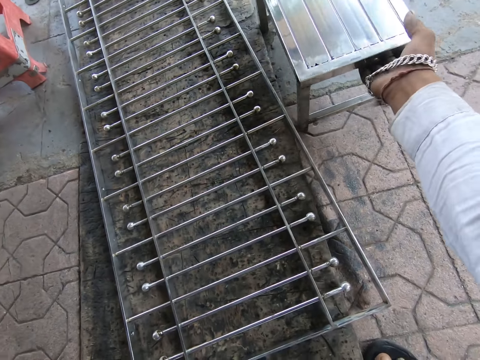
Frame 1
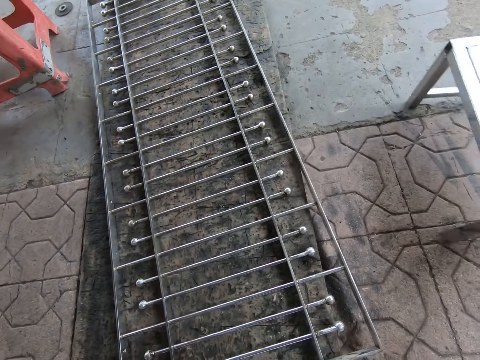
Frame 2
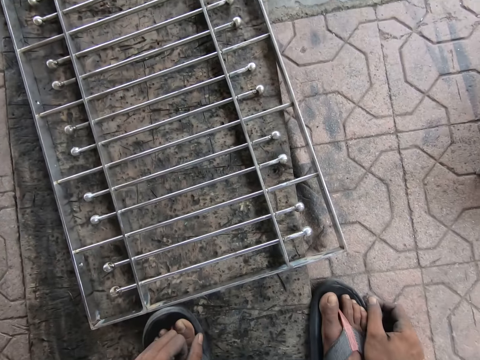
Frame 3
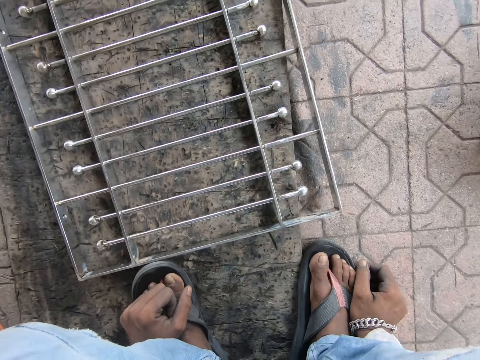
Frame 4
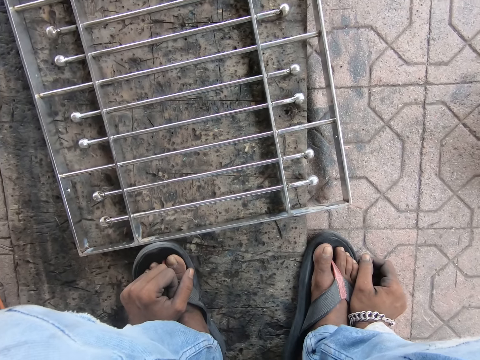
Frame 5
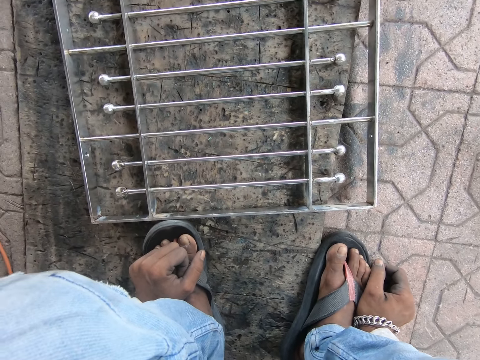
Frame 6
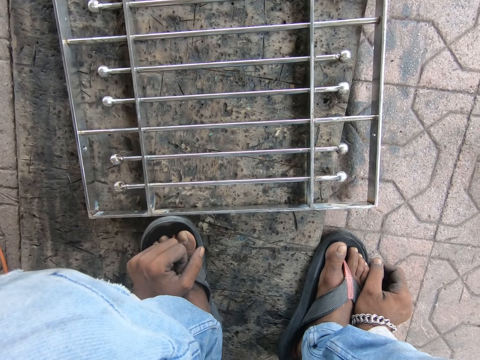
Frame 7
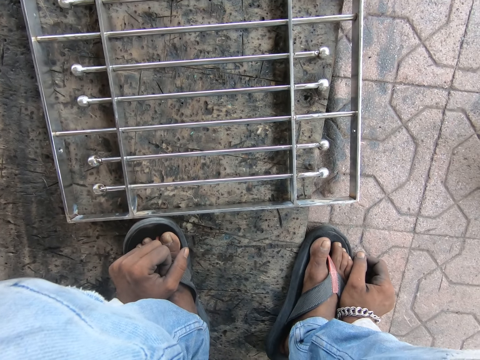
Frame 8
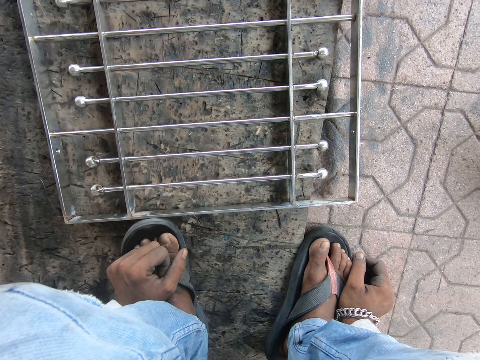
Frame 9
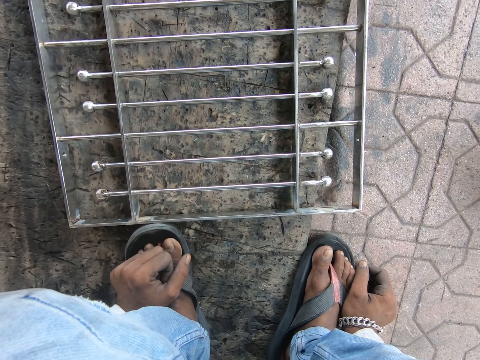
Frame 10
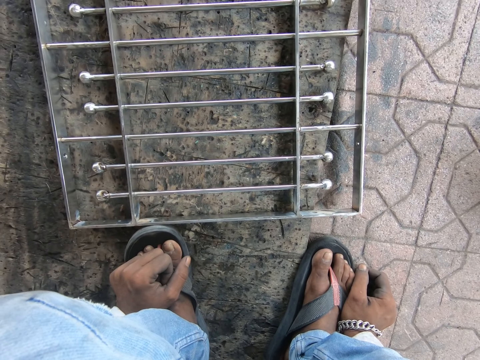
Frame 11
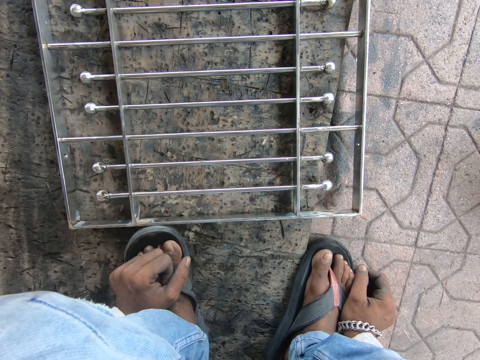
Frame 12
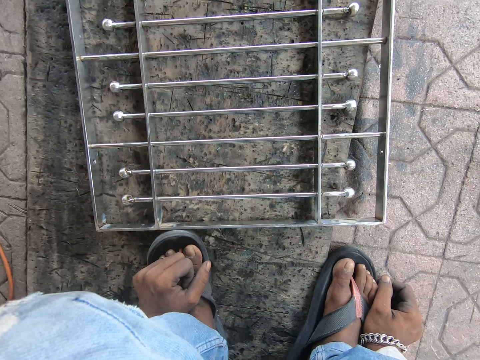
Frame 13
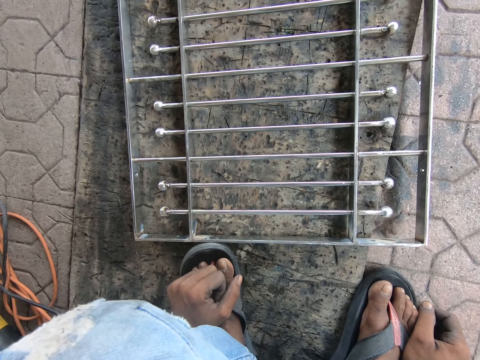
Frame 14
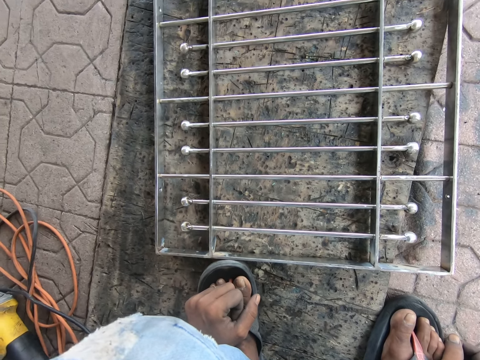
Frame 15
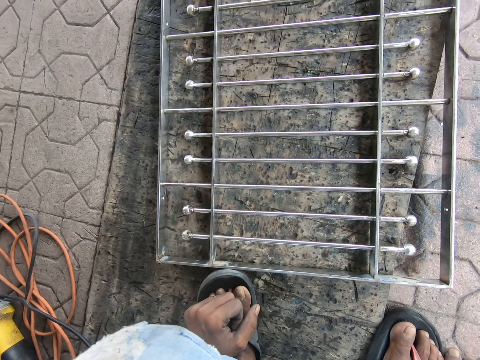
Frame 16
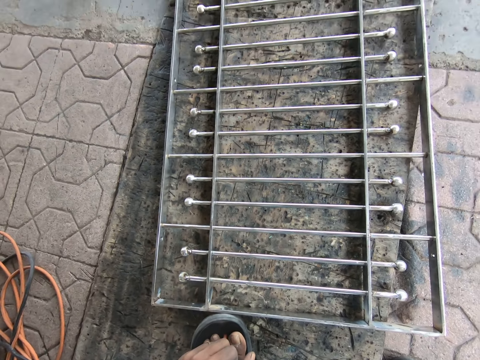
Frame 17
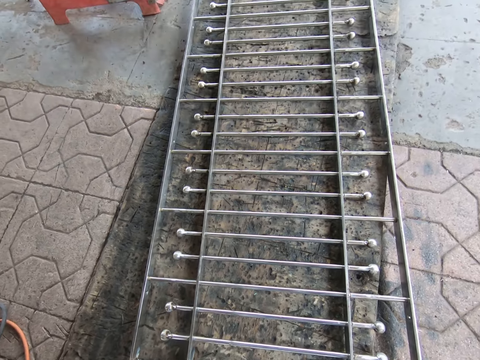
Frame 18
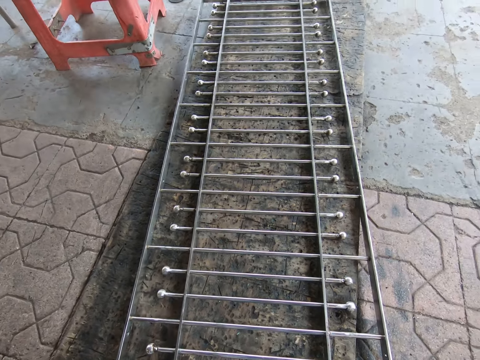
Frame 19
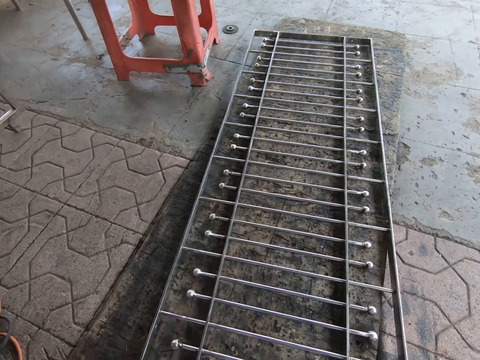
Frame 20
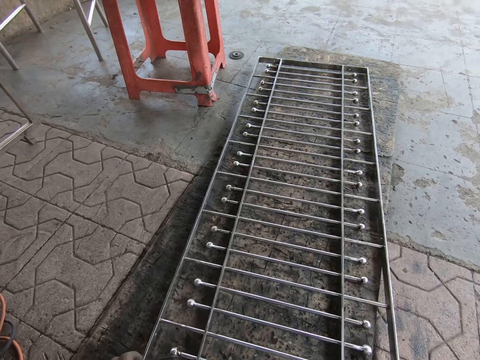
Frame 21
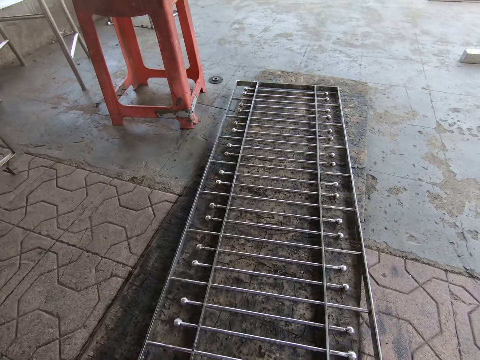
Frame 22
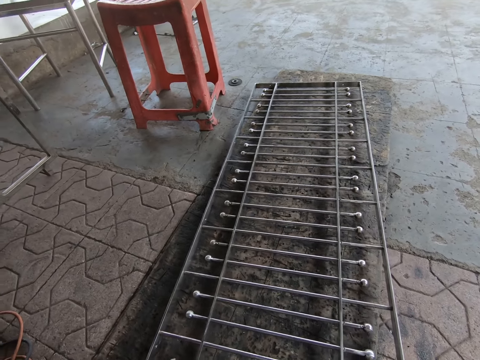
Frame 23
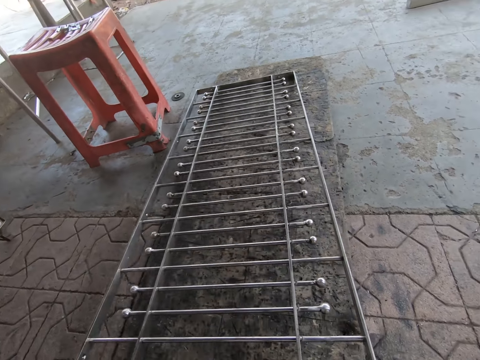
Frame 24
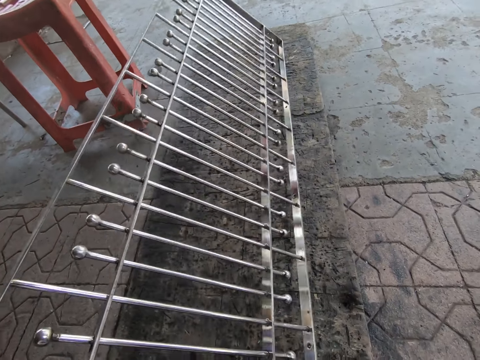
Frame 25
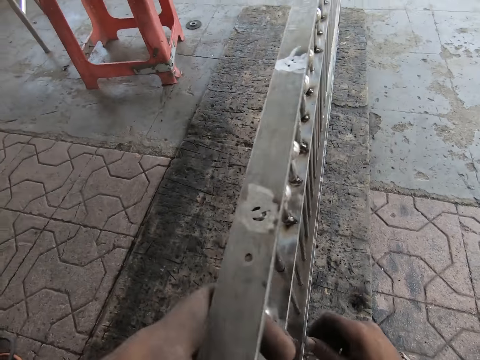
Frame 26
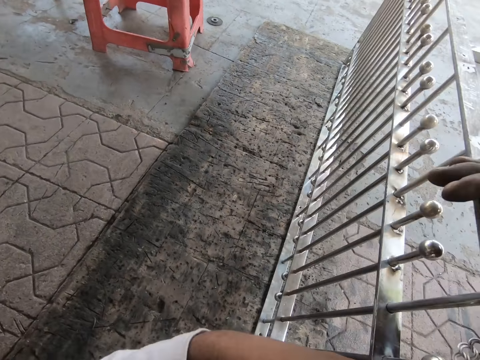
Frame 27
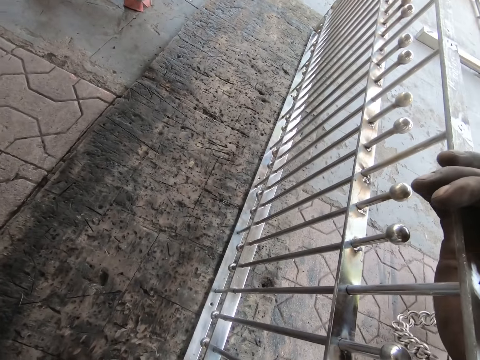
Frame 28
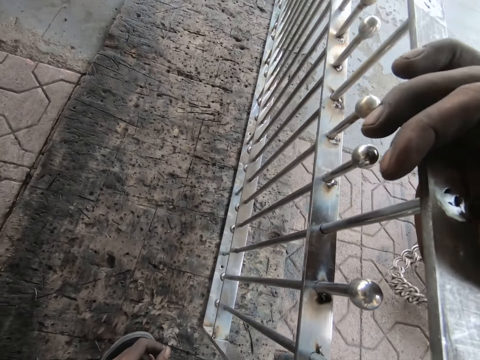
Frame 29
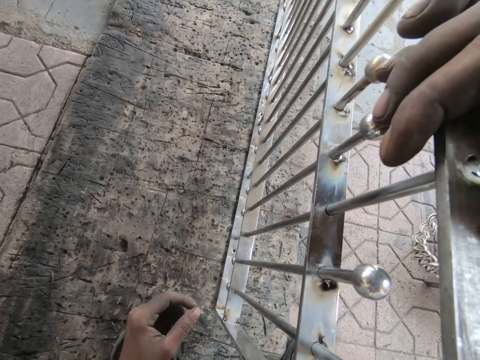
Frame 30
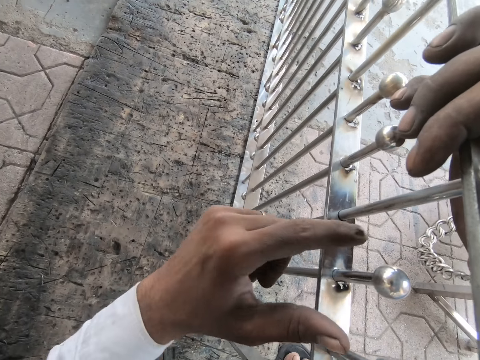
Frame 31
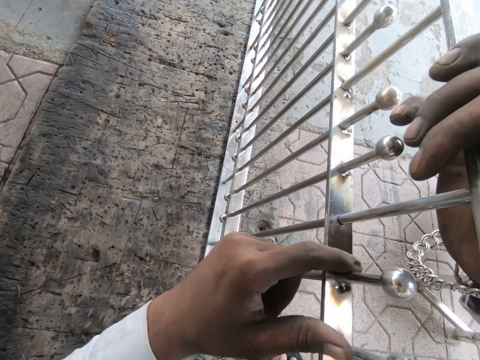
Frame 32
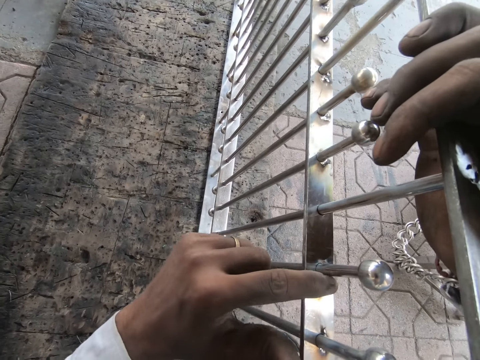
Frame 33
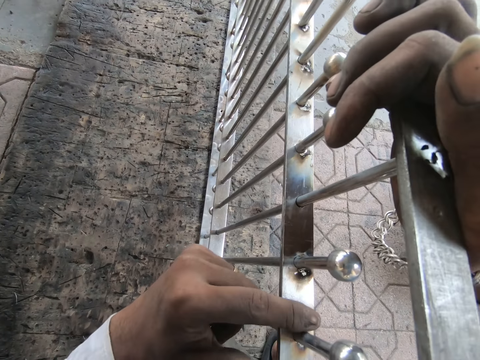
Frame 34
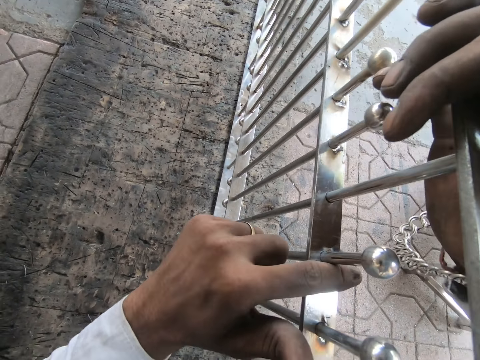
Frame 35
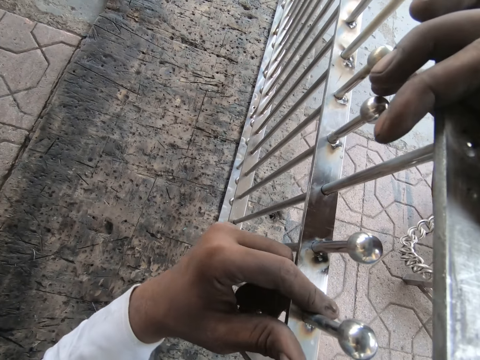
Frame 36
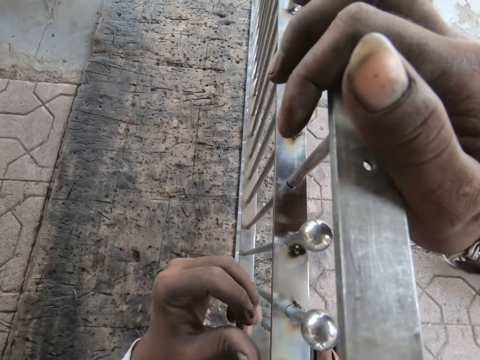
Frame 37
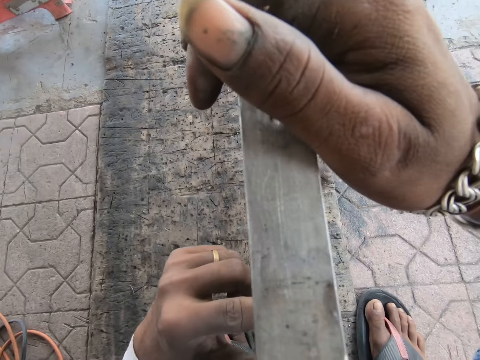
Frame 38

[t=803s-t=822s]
The camera wearer moves from the metal poles. He pulls the stool with his right hand. He carries the railing from the floor with his hands. He examines the railing with his left index finger.

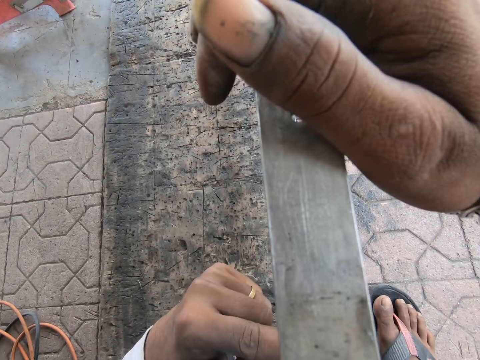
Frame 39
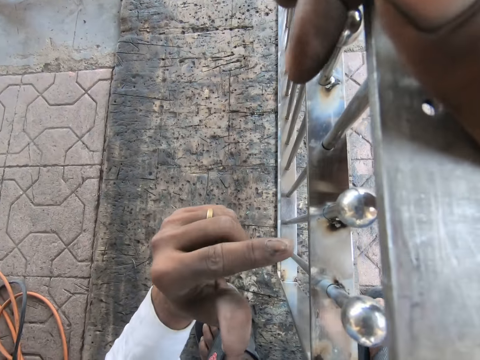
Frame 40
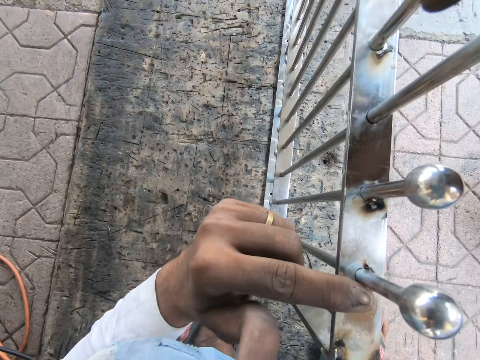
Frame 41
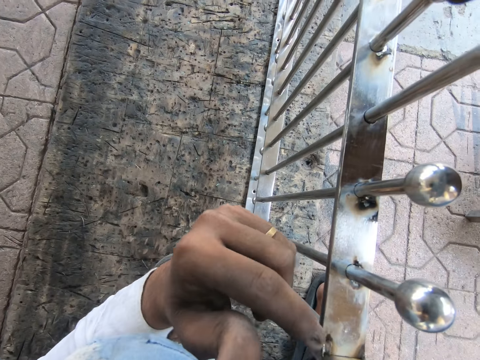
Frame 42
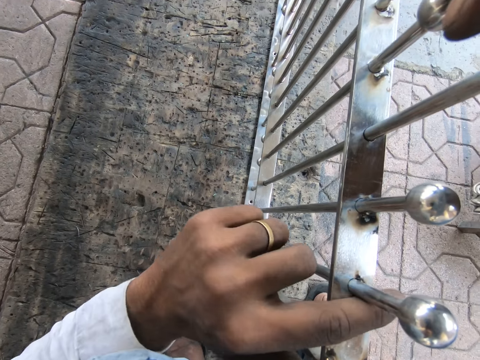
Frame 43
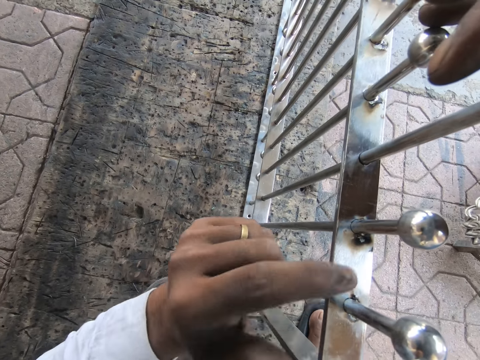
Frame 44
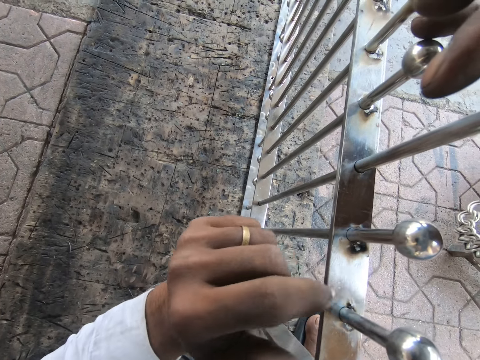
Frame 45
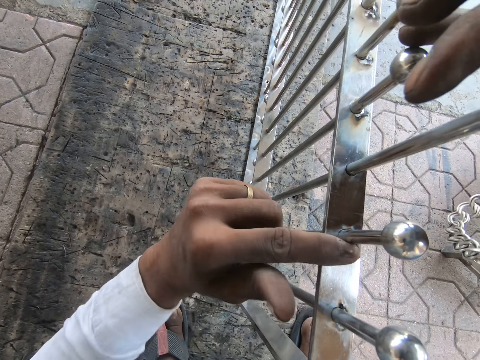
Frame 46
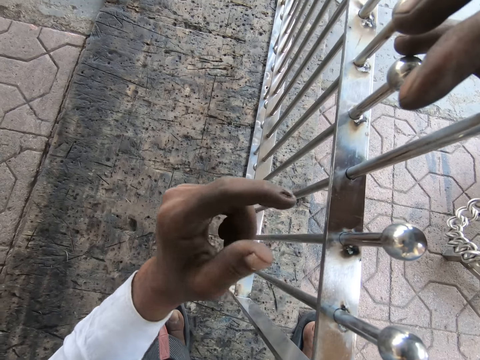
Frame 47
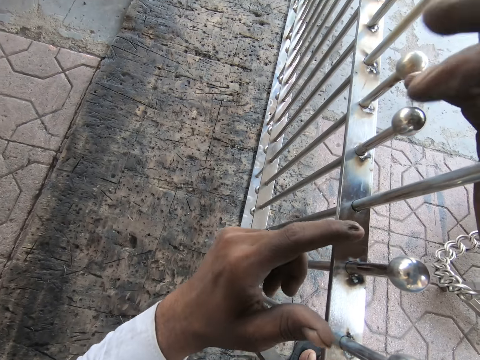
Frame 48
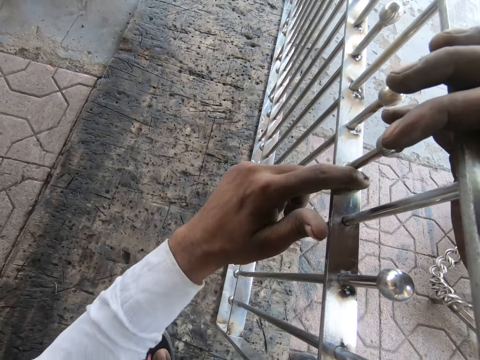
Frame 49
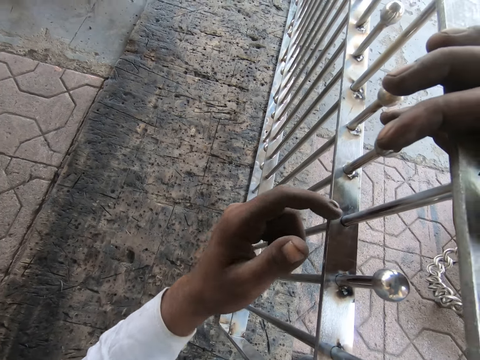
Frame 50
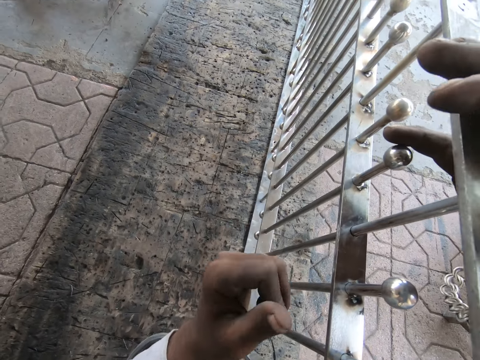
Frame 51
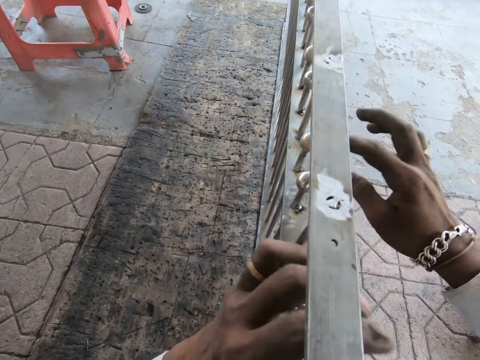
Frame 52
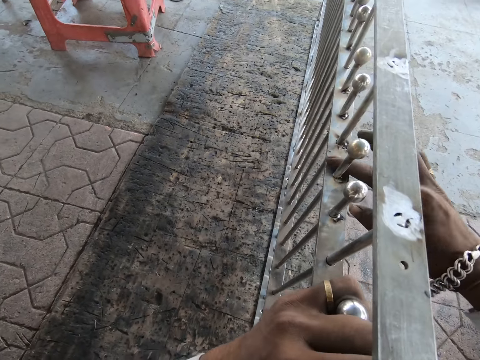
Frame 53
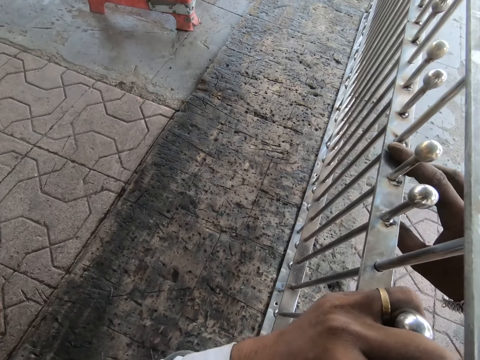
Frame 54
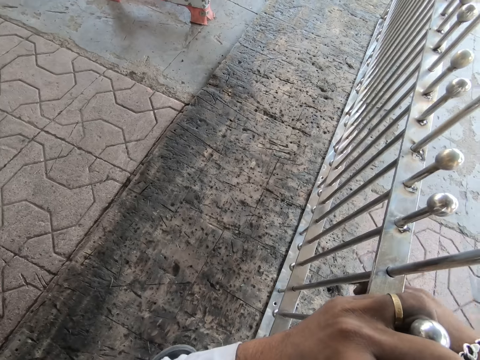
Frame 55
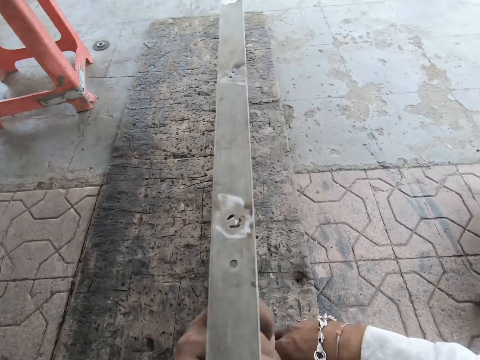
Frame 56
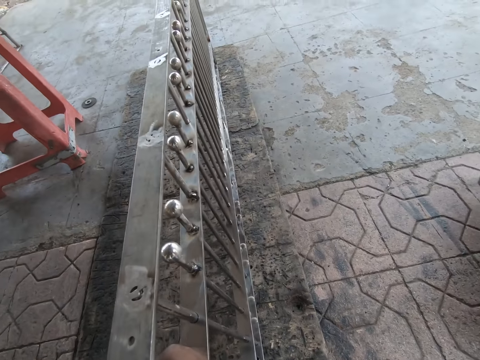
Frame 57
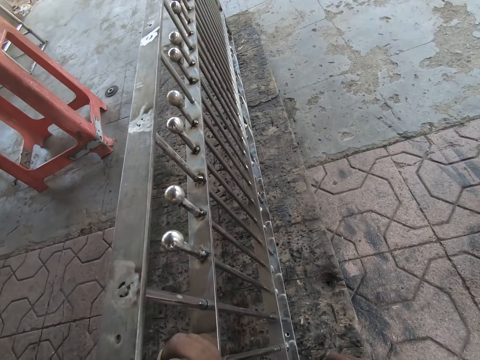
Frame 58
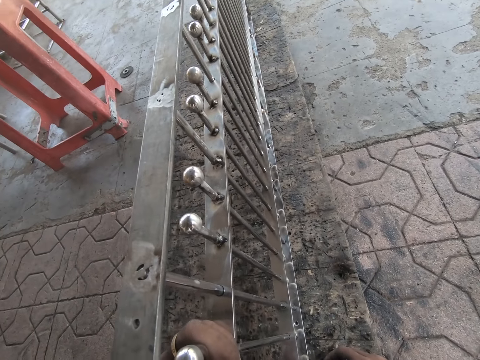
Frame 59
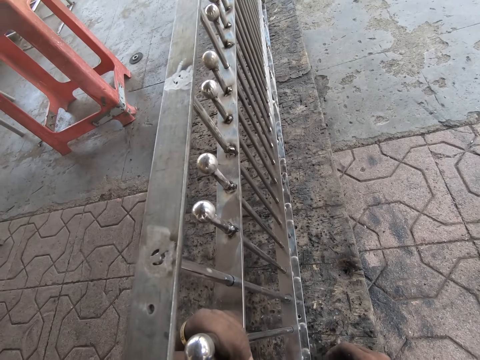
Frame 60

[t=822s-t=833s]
The camera wearer holds the iron burglary with his left hand. He examines the iron burglary with his right hand.
